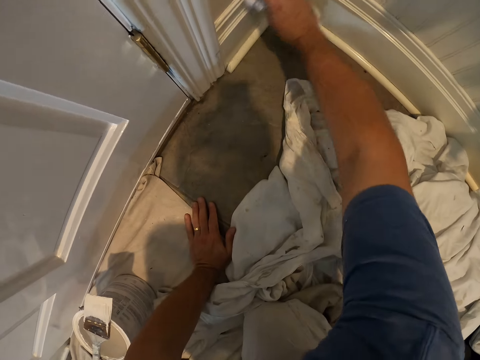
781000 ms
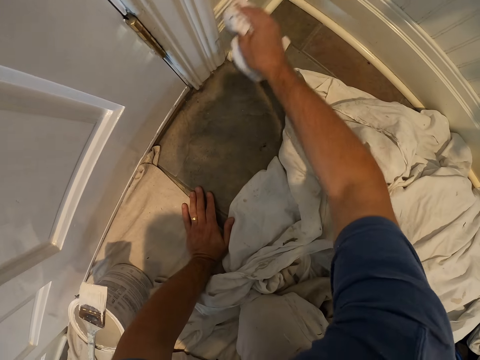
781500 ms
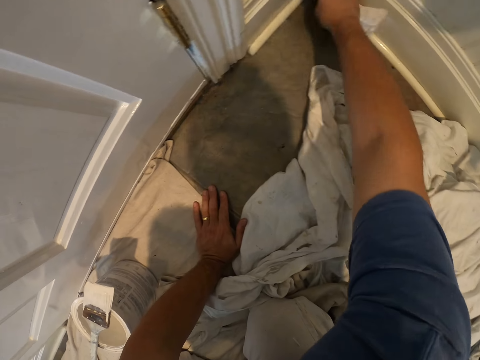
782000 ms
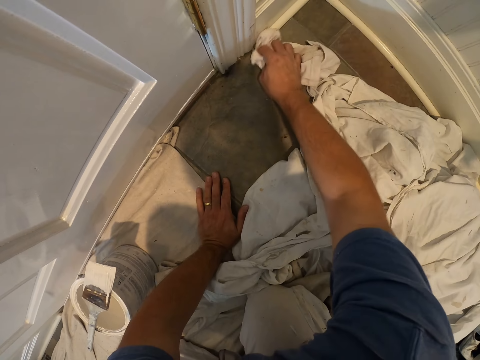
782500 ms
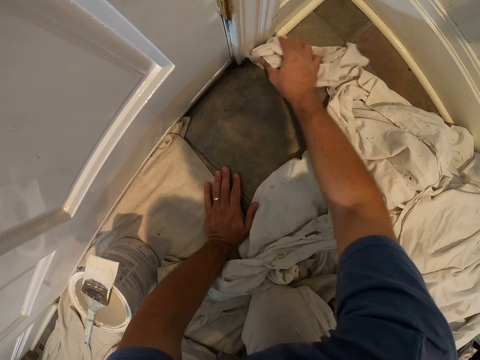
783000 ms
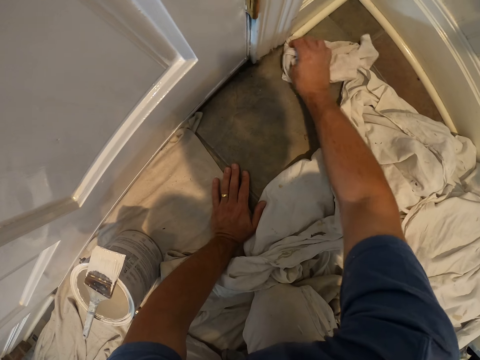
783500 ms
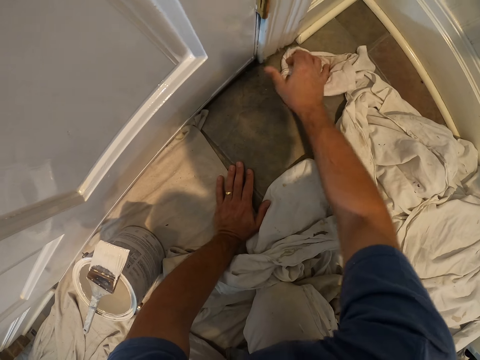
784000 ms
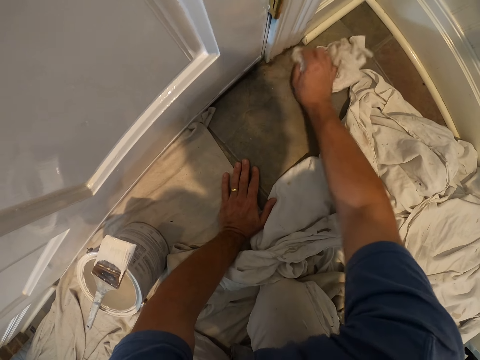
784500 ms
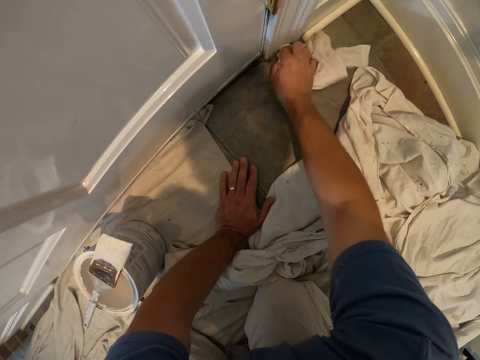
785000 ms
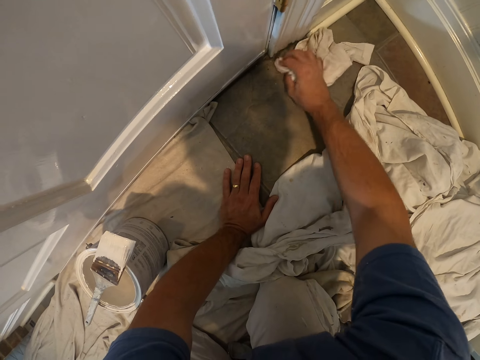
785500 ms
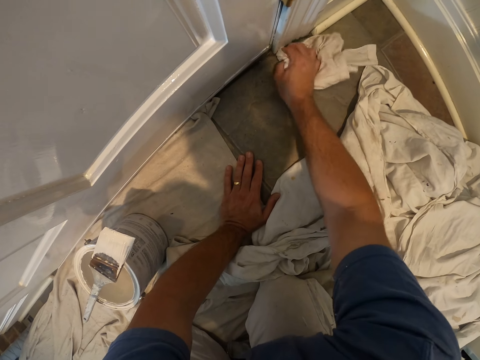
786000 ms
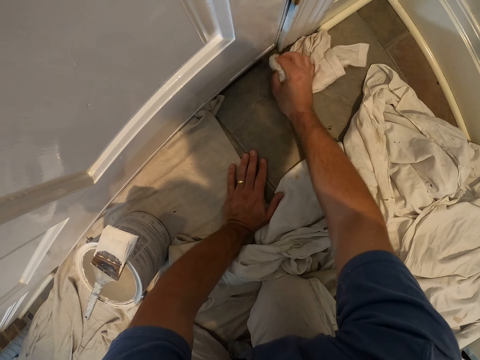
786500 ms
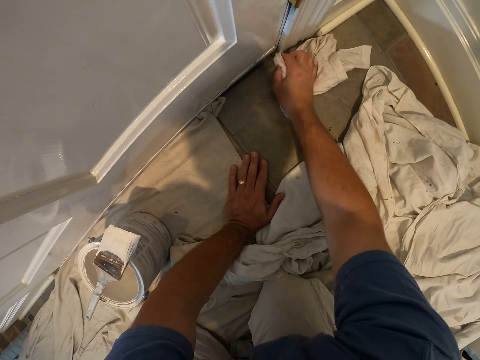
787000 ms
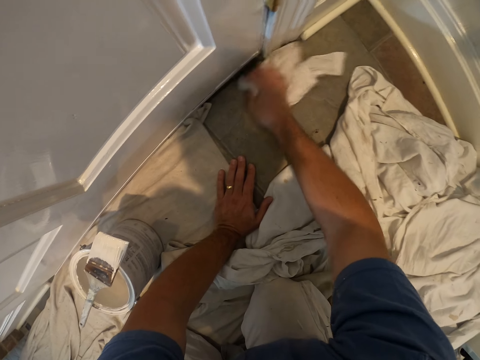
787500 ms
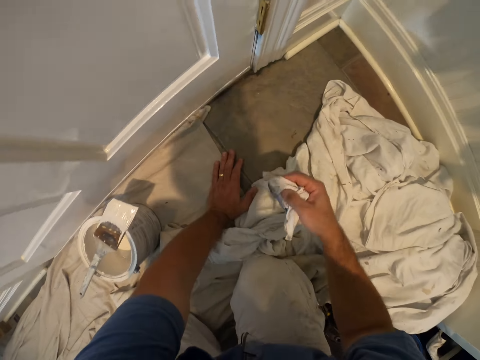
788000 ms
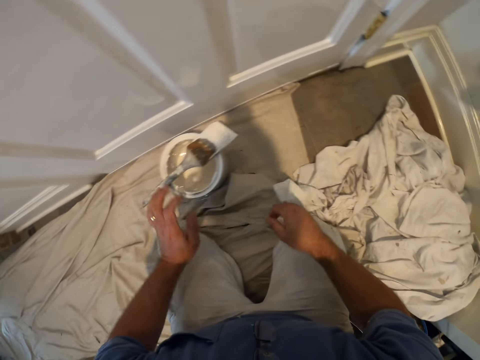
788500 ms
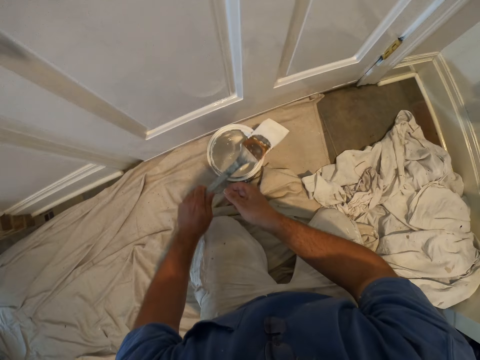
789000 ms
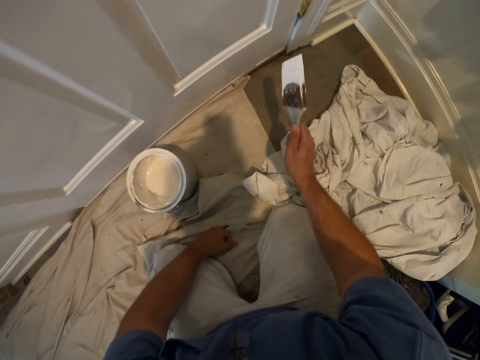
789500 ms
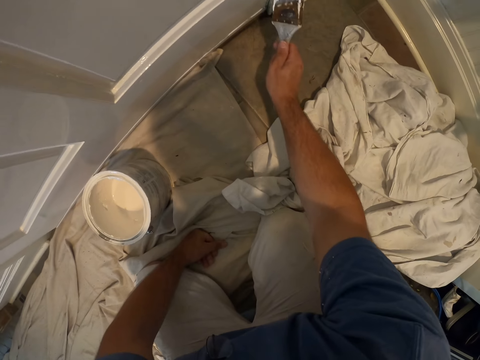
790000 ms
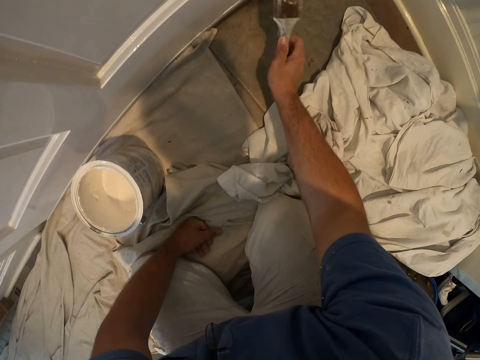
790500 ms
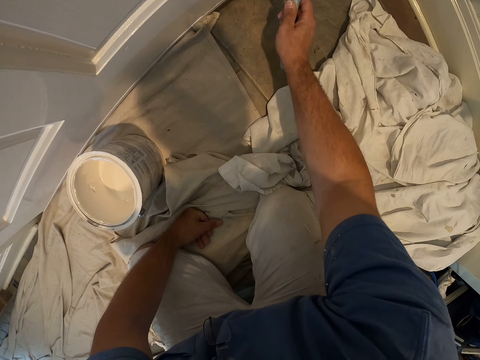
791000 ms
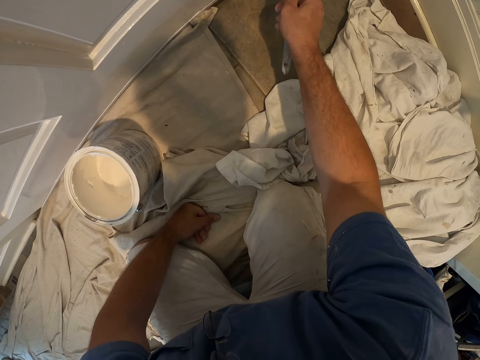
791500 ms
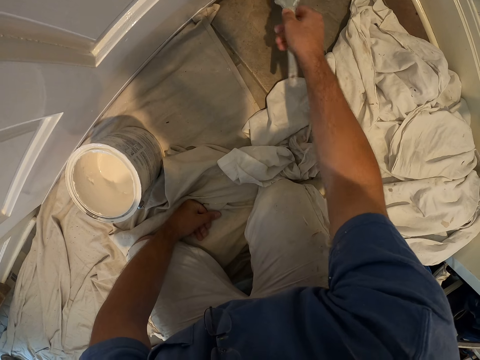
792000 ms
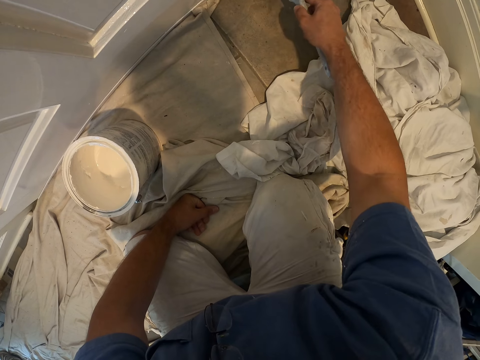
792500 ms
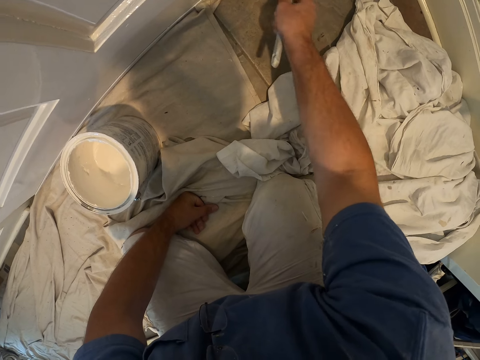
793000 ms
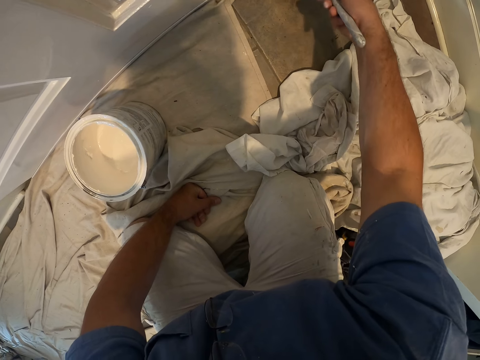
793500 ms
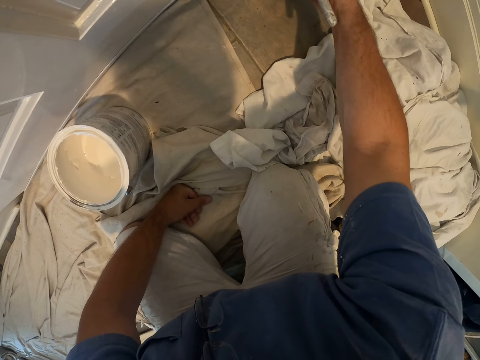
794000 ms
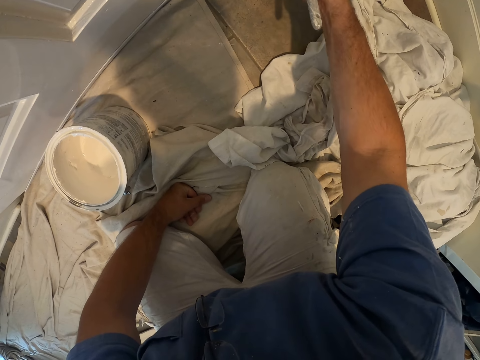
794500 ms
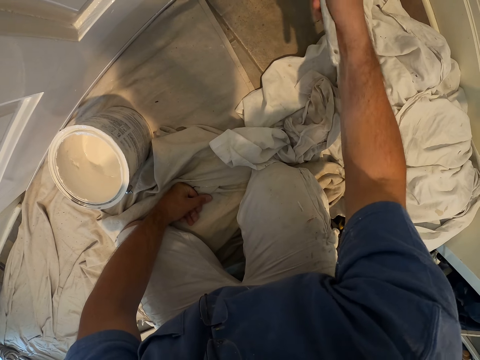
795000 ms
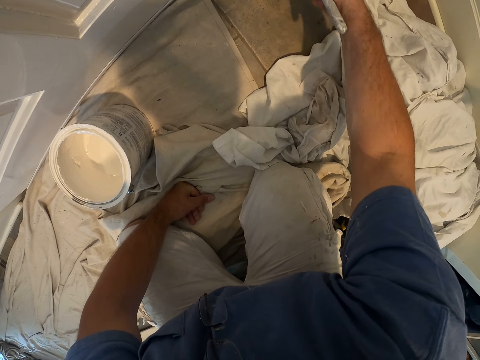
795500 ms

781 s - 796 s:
The camera wearer wipes the wall with the cloth on his right hand. He drops the cloth to the floor. He picks up the paint brush from the bucket with his left hand. He passes the paint brush from his left hand to his right hand. He paints the door frame with the paint brush.

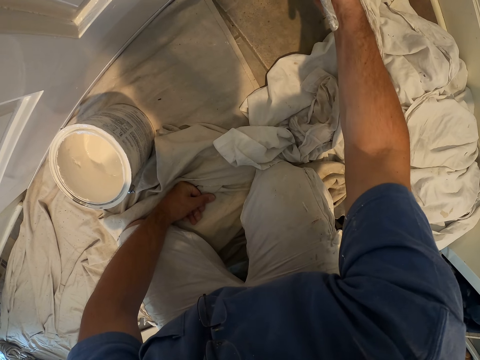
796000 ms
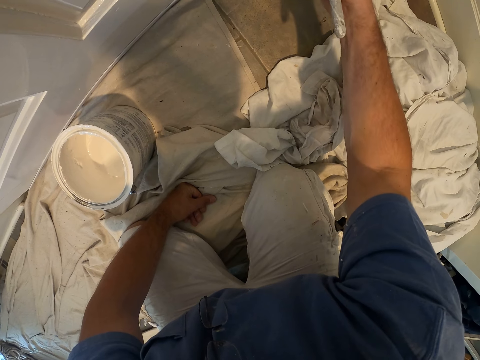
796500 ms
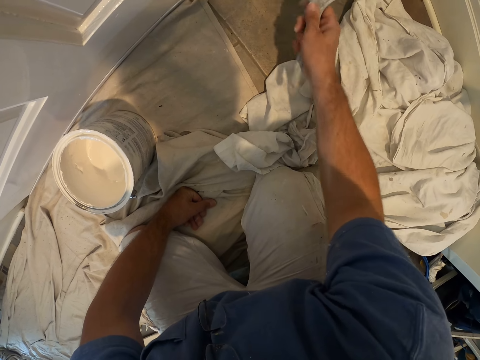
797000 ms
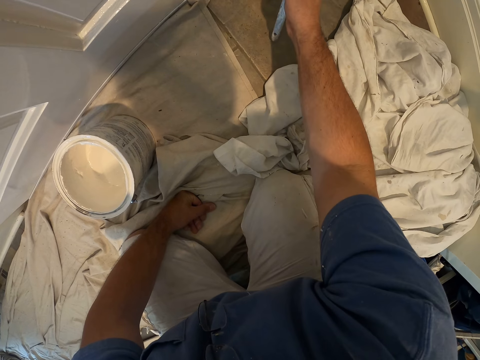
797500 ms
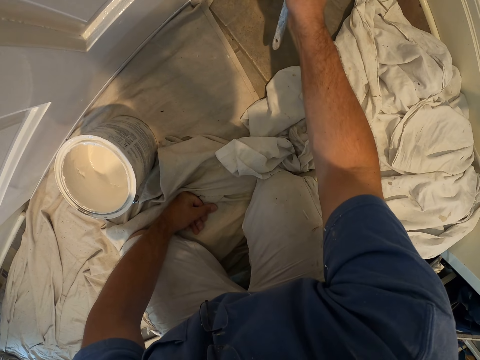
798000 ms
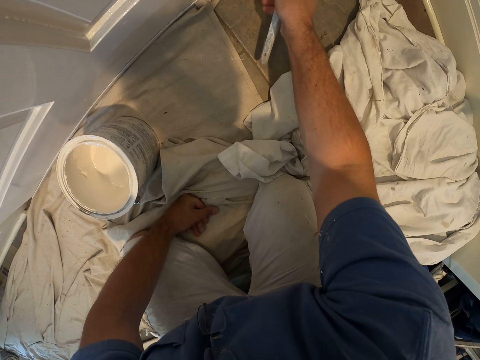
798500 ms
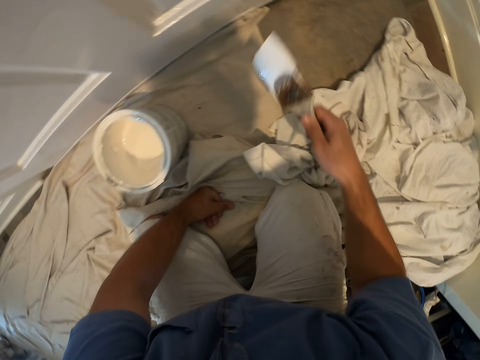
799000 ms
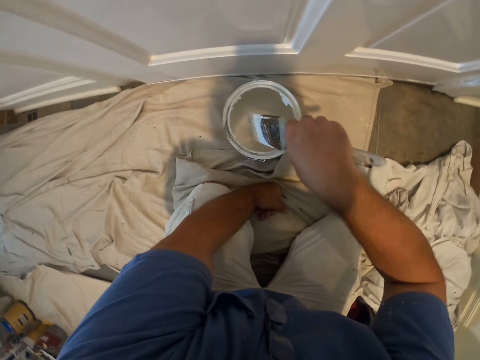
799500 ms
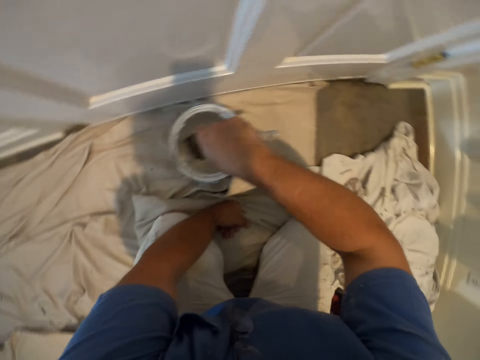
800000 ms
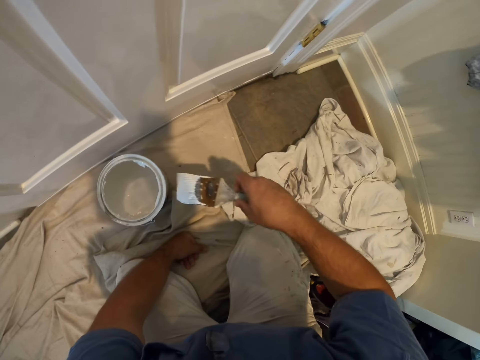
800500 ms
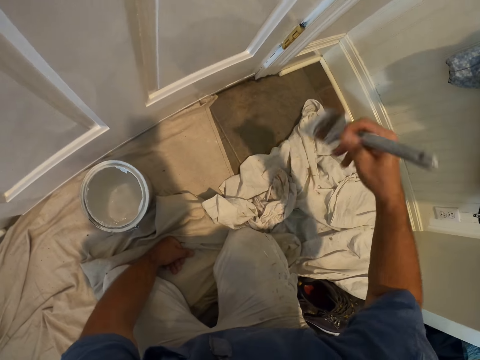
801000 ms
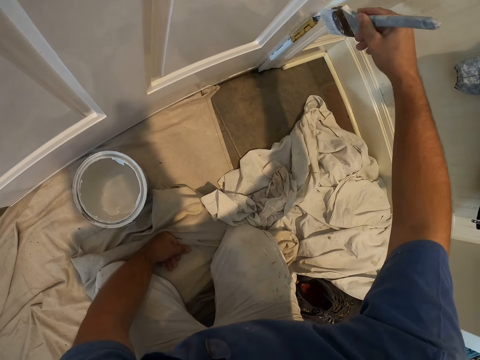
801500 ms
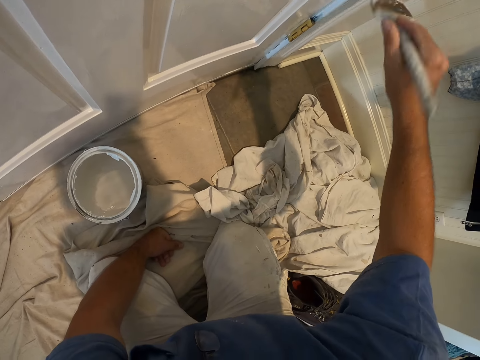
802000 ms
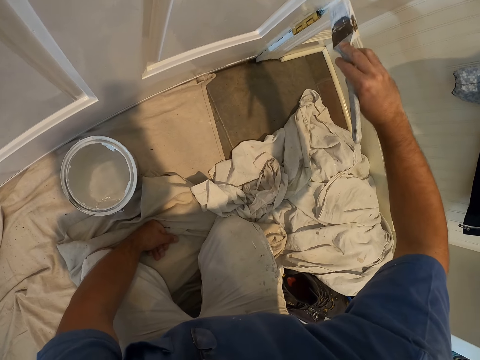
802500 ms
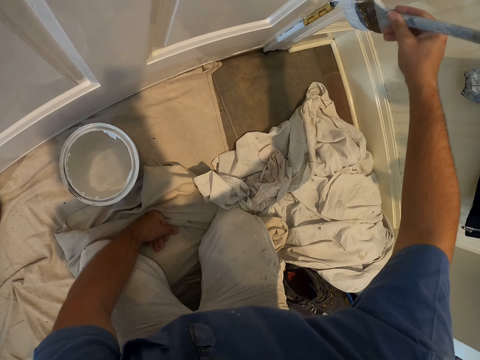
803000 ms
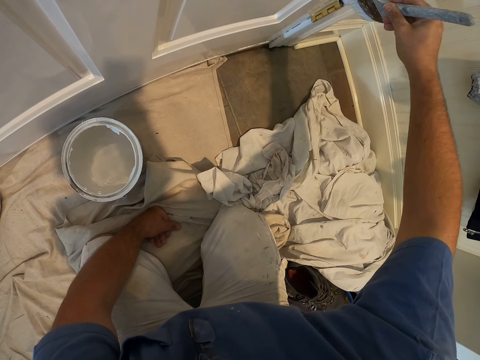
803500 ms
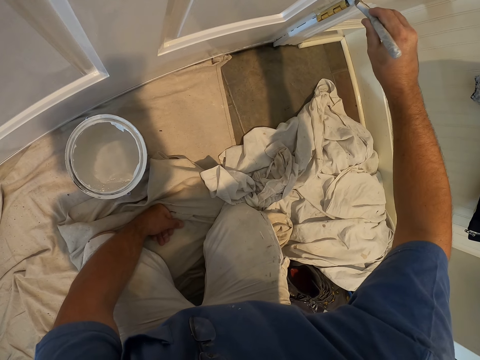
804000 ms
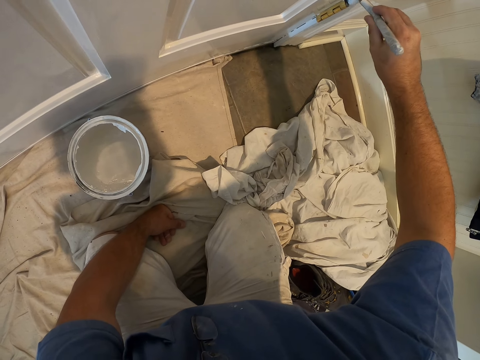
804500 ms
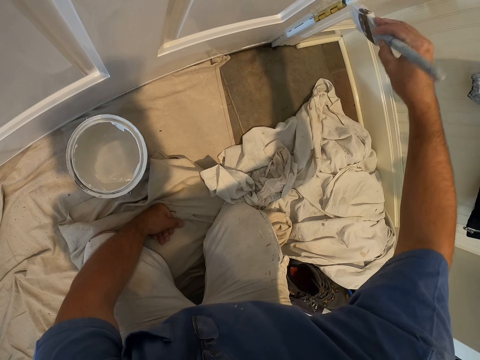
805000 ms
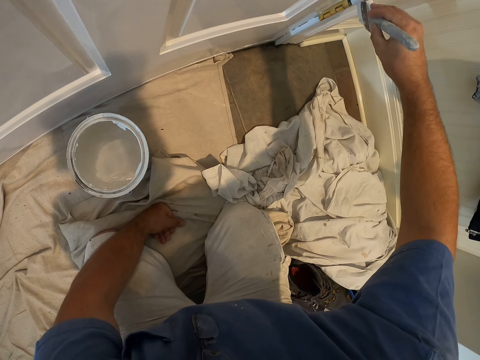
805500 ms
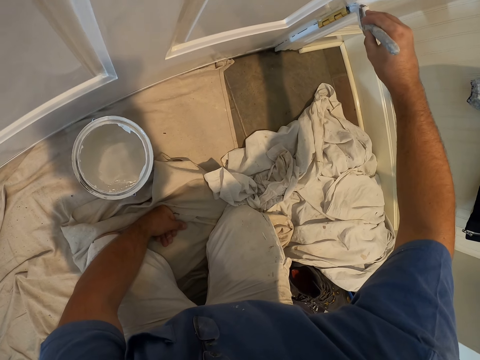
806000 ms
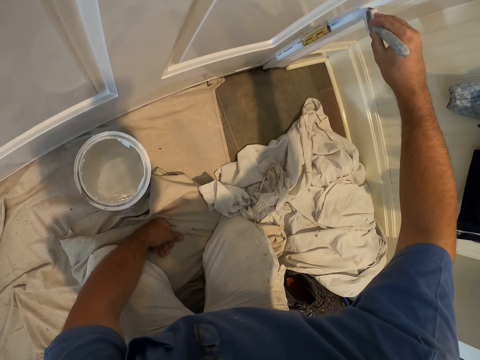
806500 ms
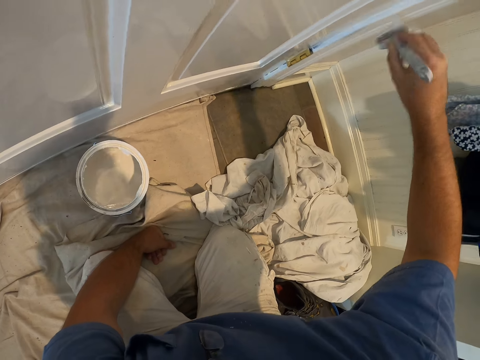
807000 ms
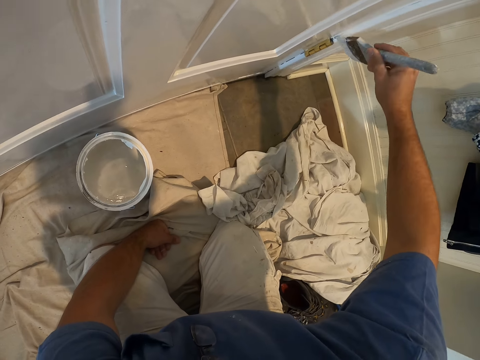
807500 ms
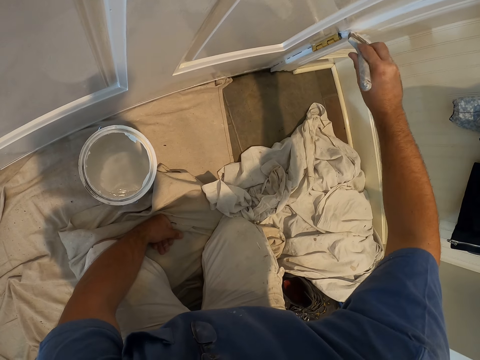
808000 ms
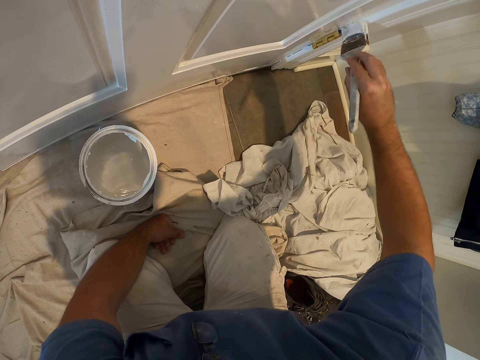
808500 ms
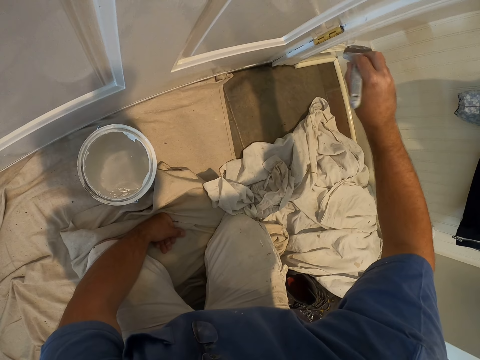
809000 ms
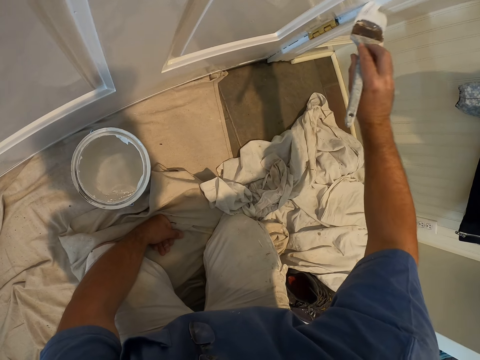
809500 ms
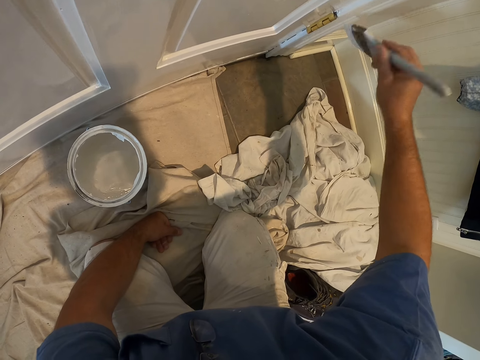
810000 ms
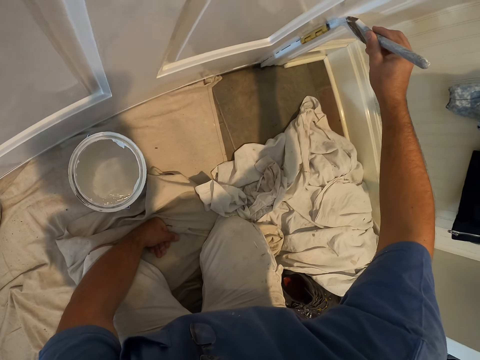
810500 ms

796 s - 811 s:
The camera wearer dips the paint brush into the bucket of paint on the floor. They continue painting the door frame with the paint brush.
